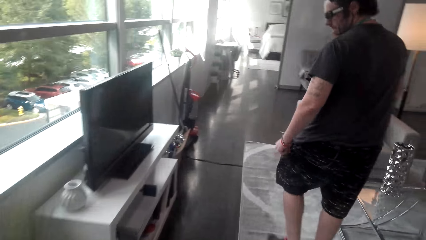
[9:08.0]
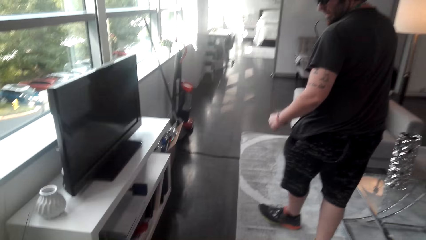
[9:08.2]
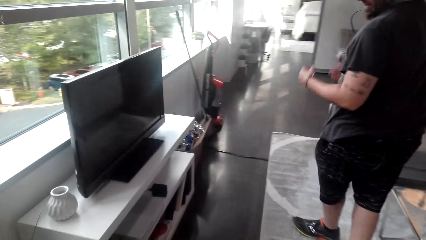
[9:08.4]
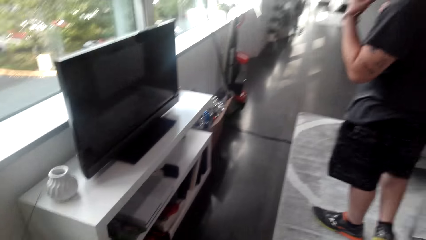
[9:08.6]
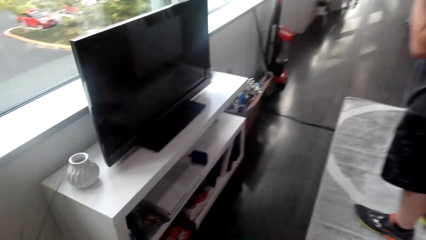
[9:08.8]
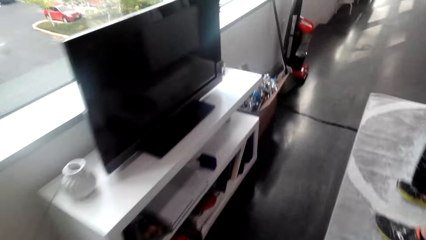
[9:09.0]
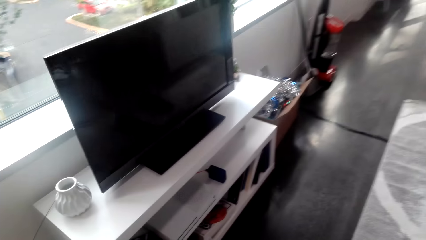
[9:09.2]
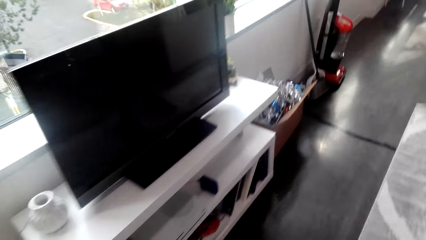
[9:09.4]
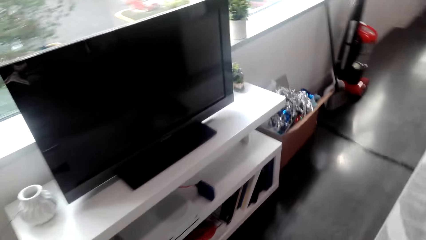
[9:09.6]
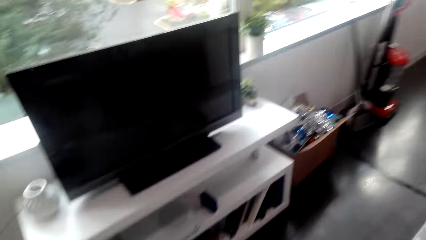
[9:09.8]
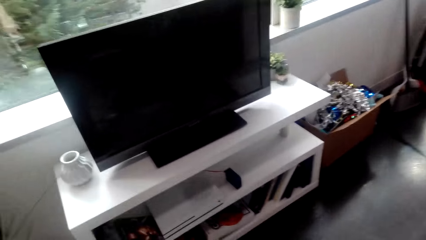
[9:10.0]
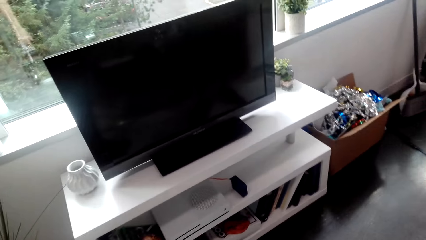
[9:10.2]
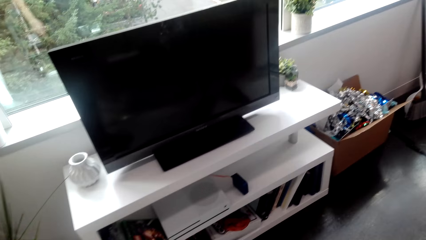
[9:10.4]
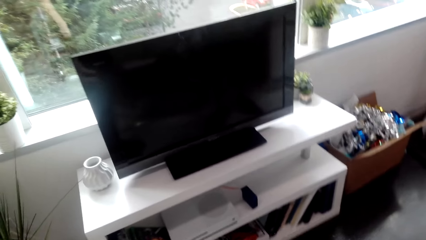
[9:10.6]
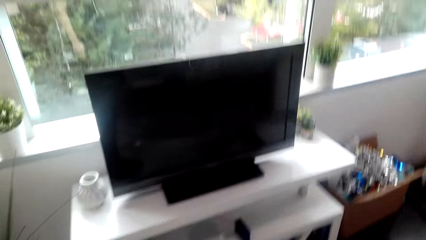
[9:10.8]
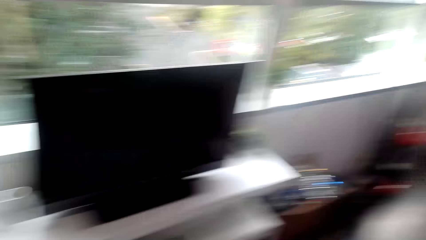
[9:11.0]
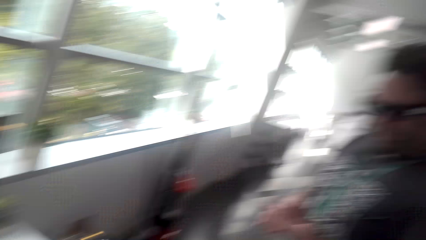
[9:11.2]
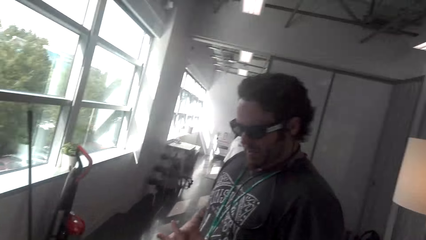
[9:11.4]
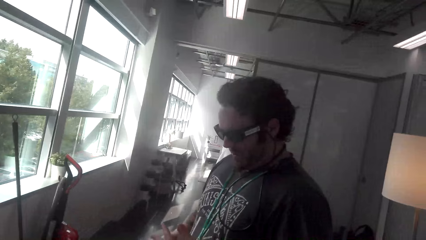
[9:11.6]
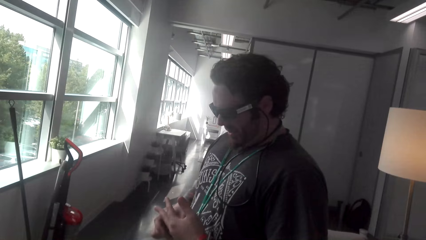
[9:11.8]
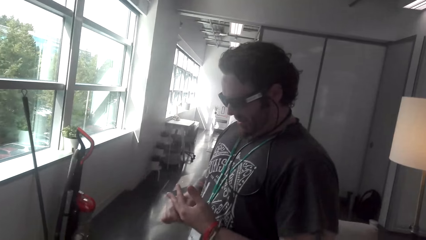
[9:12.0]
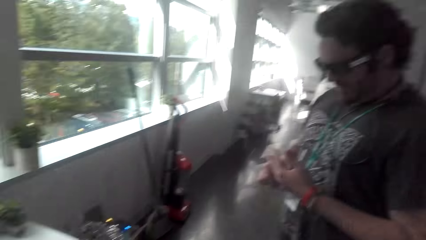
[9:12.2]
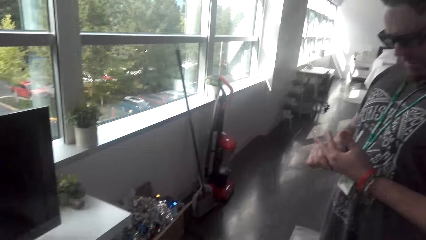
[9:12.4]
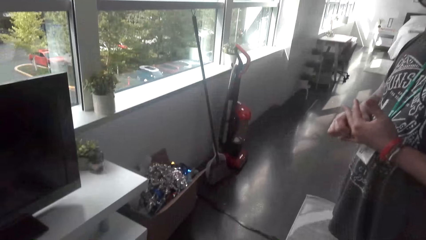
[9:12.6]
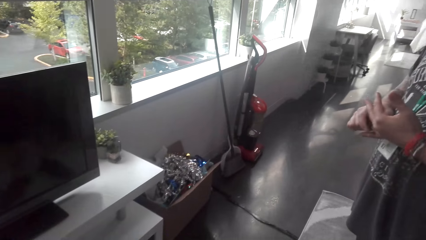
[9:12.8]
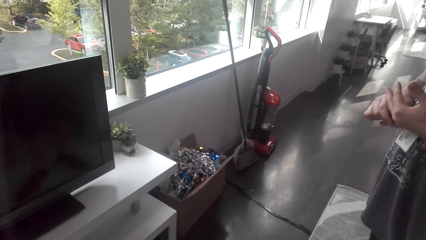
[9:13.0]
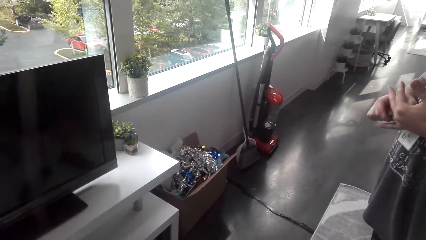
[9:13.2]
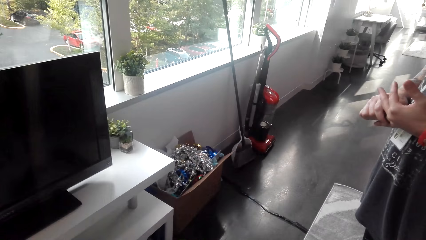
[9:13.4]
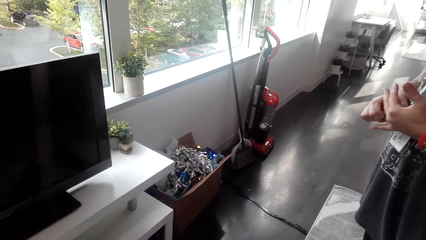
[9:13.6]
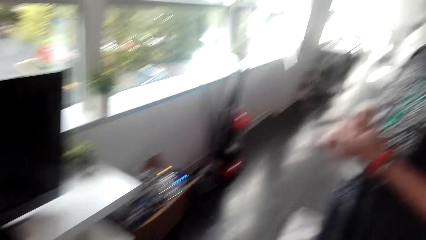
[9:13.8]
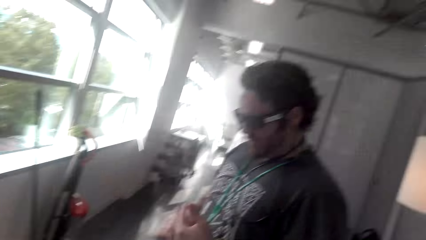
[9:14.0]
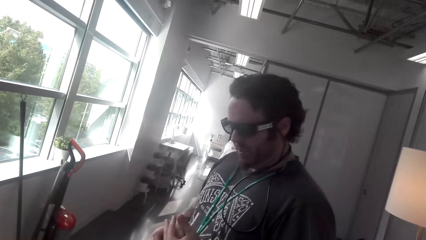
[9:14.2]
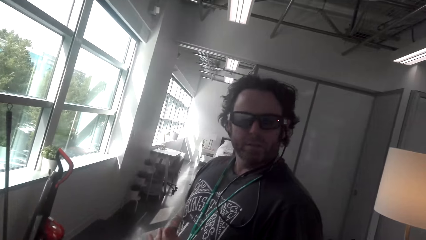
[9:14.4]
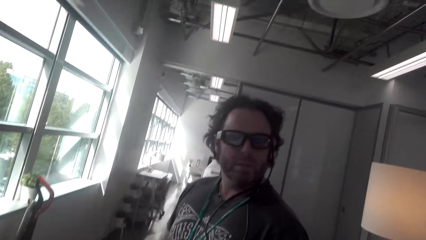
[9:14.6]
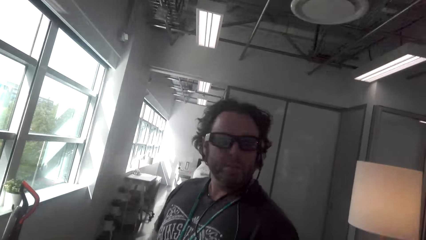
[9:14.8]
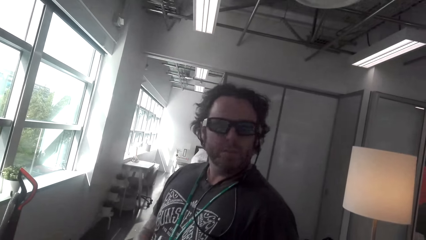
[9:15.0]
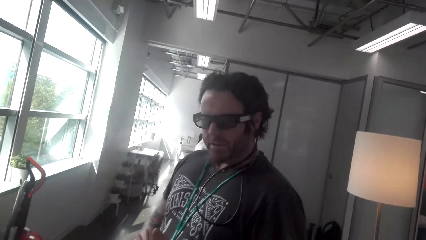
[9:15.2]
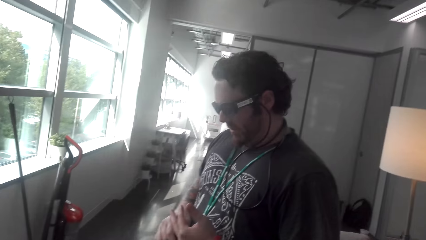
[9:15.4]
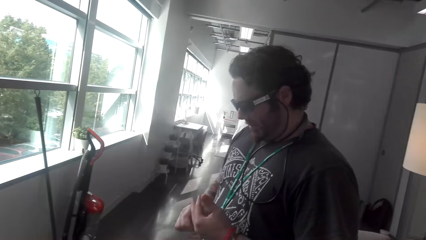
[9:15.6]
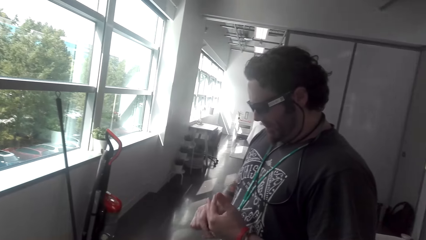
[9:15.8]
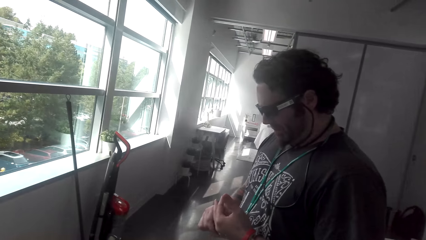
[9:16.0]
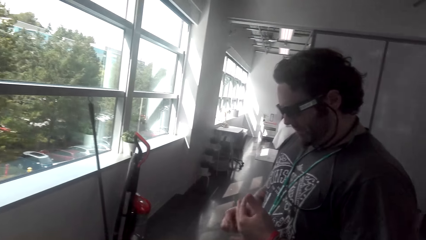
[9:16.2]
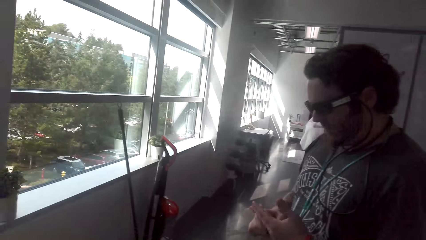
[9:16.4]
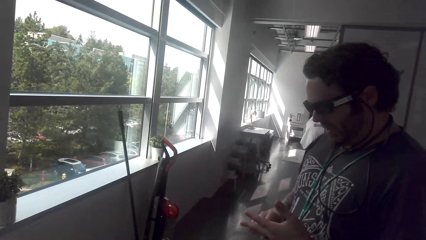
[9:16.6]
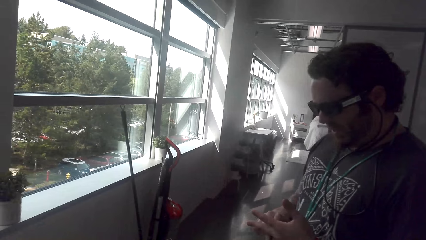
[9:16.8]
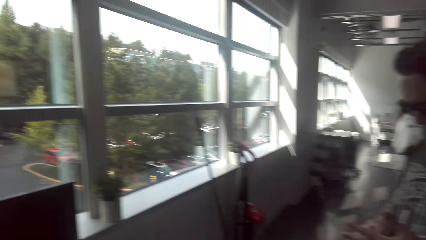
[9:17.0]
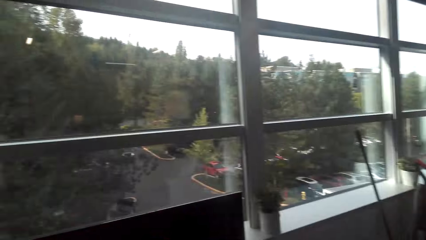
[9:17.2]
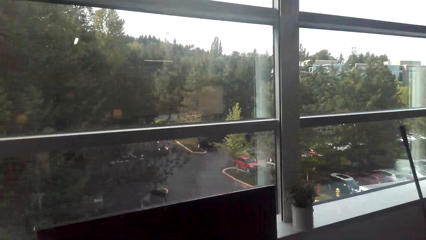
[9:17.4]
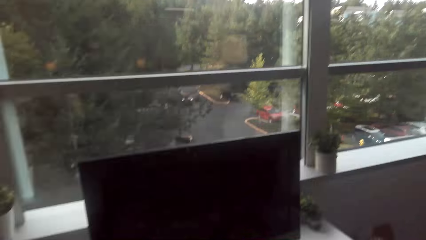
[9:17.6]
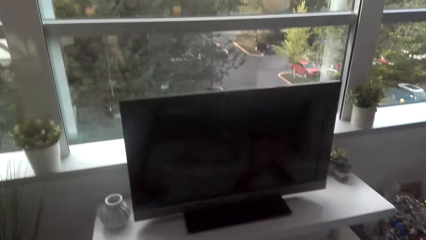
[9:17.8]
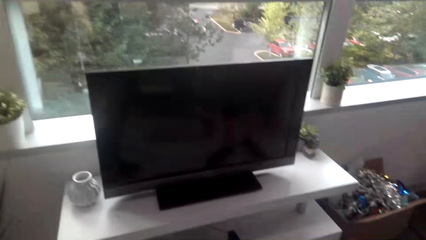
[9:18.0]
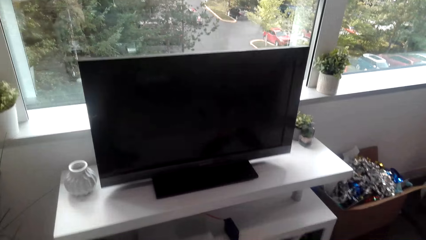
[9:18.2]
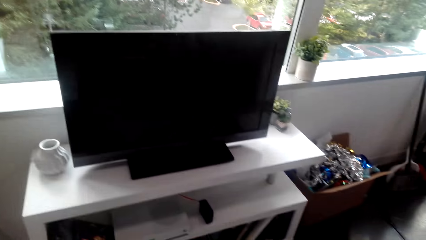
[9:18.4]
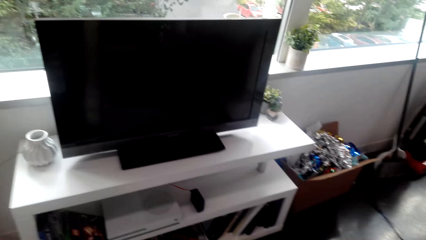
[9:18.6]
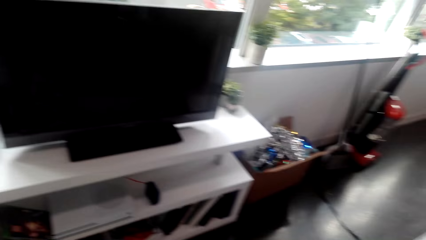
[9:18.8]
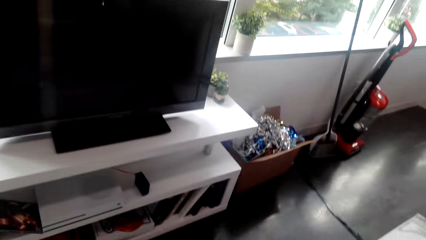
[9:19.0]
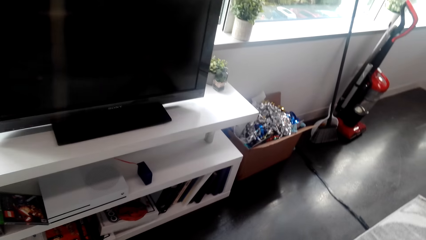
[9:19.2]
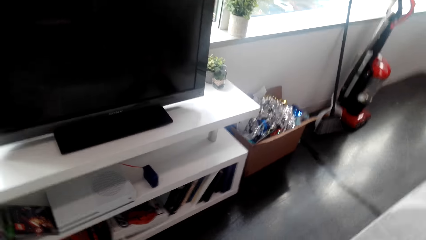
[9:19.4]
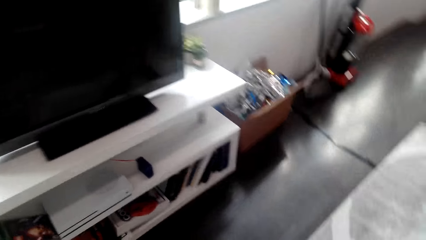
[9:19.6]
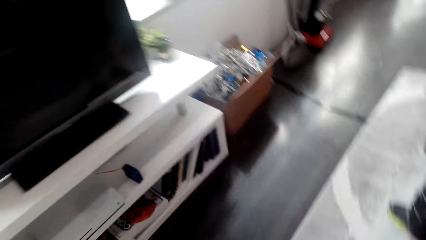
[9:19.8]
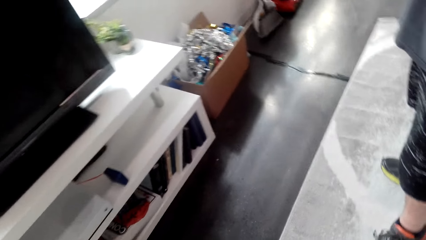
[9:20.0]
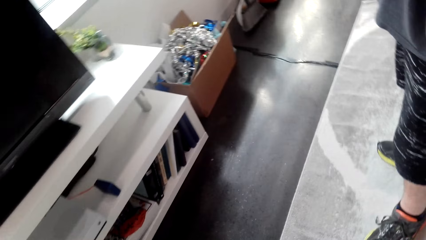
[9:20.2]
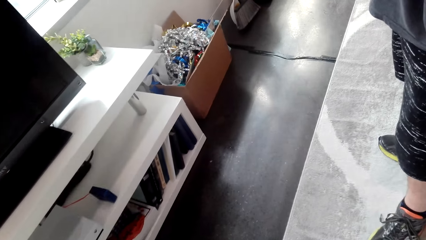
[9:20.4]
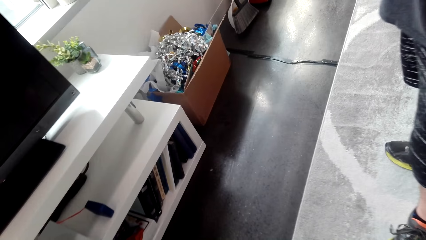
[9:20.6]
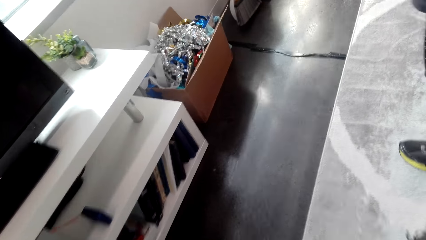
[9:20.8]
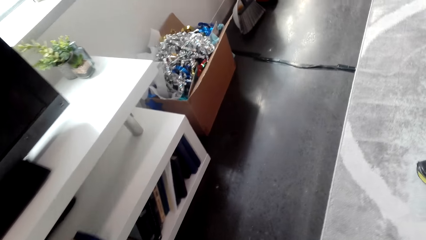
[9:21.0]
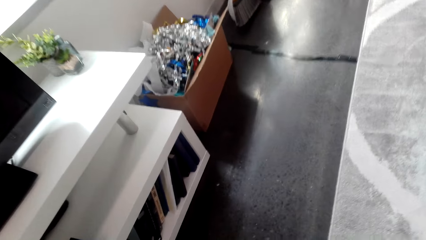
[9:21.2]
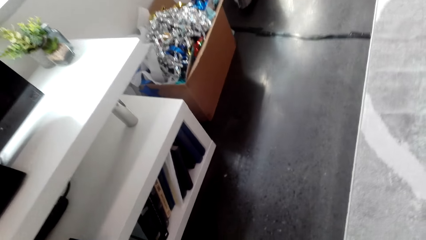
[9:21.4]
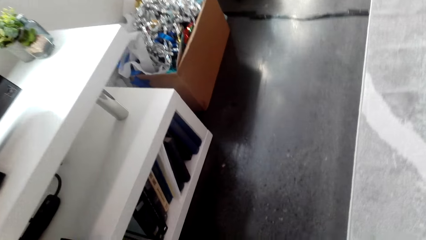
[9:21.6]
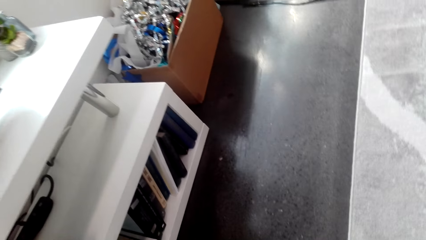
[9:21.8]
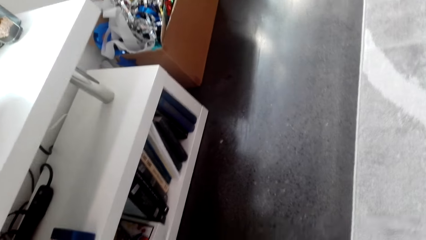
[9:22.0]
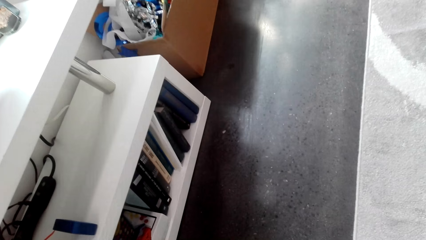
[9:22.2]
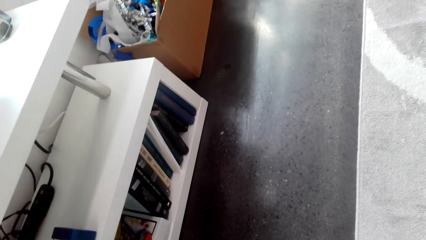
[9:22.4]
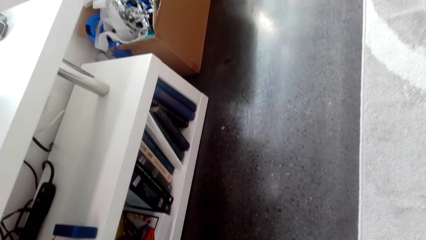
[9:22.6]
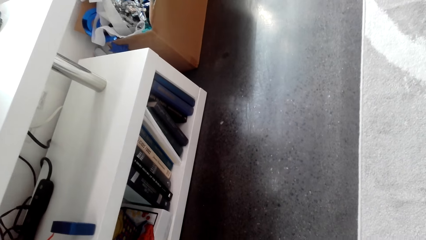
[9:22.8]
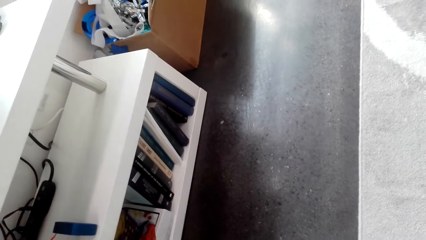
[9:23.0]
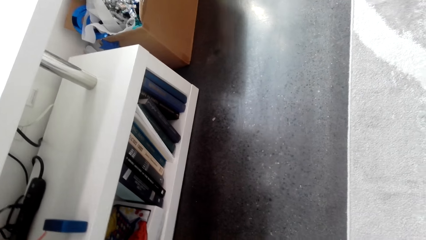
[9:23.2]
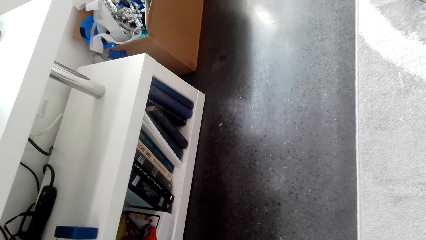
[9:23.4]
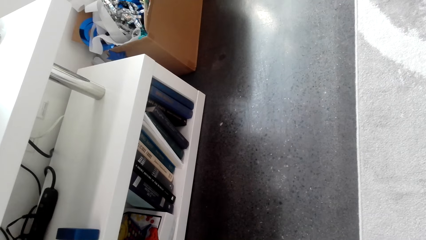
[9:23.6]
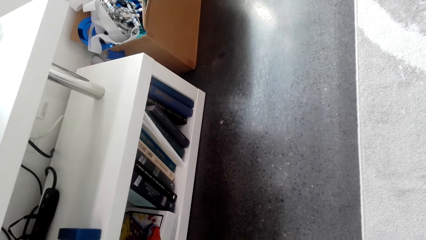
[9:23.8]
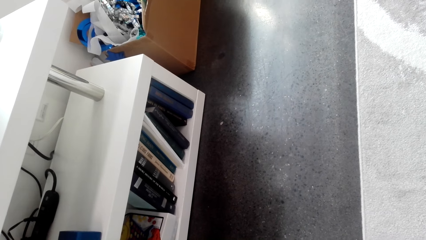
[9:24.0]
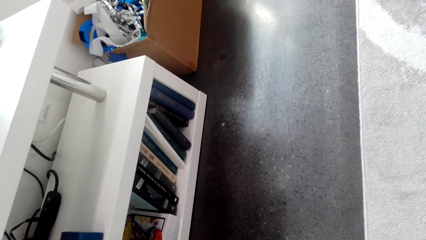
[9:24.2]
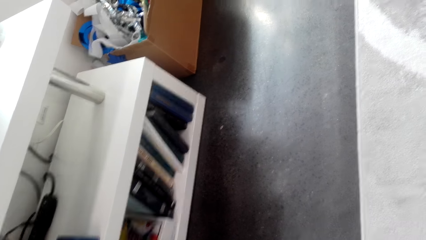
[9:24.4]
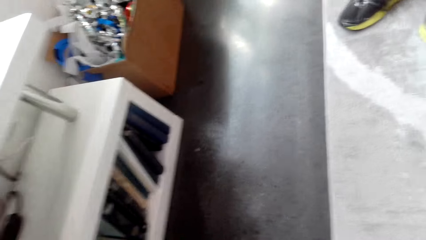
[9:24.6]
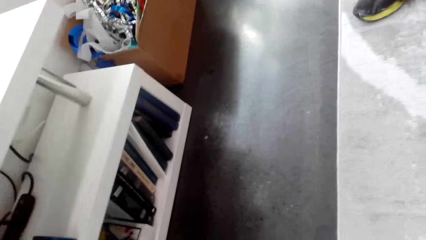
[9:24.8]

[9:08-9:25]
The camera wearer looks around. They look at a man. The man communicates to the camera wearer. The camera wearer looks at the television. They look at the man. They converse with another man. The other man converses with the camera wearer. The camera wearer converses with the other man. They look at the books.
